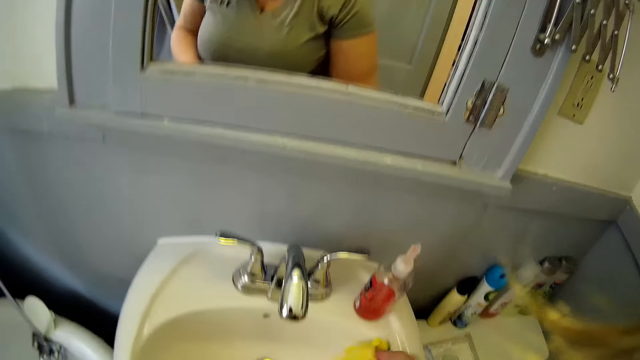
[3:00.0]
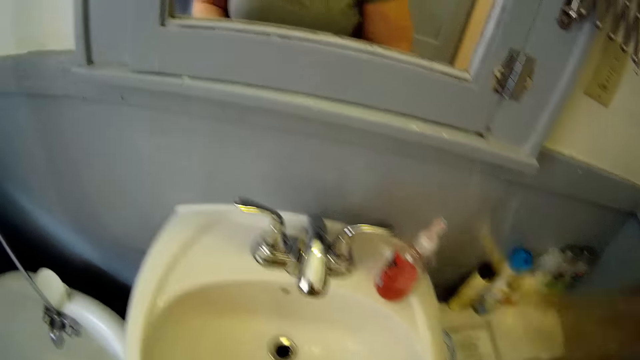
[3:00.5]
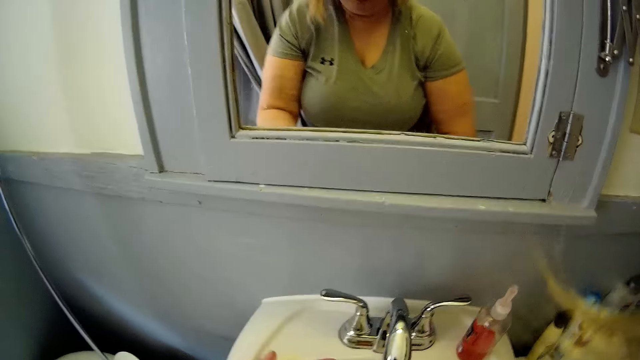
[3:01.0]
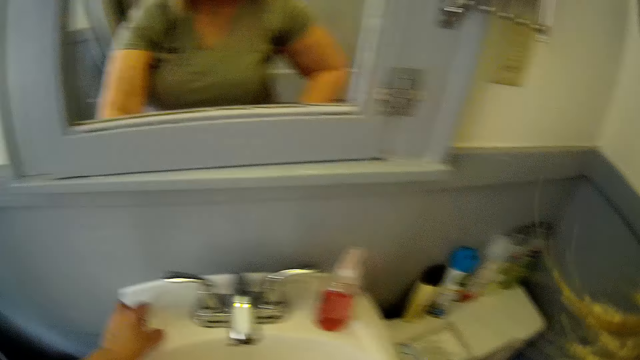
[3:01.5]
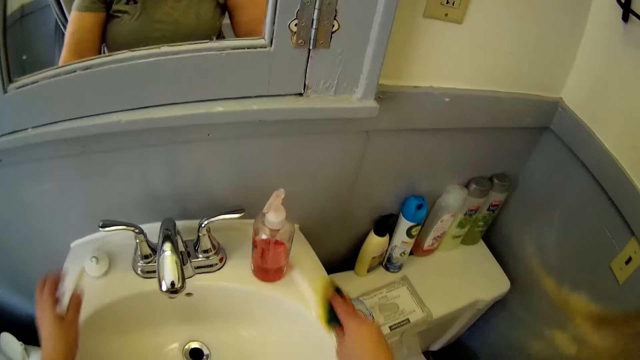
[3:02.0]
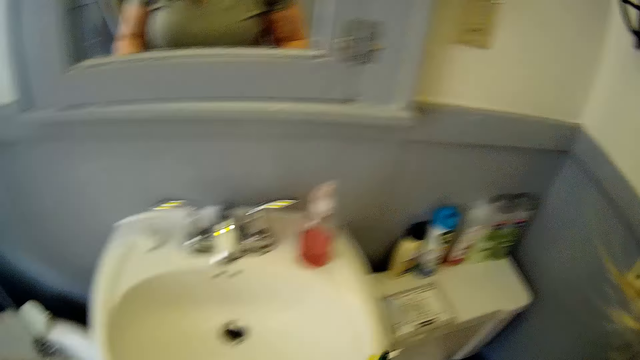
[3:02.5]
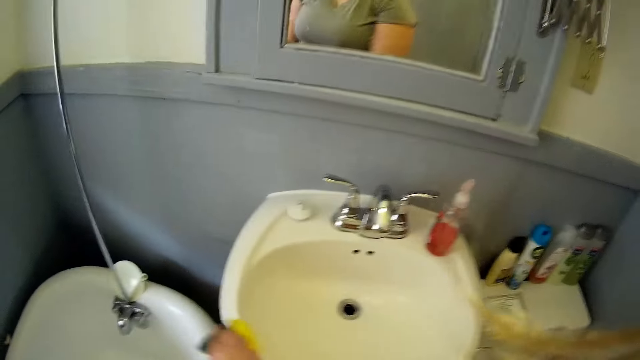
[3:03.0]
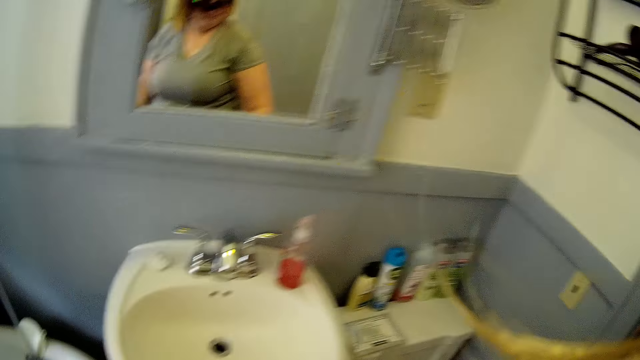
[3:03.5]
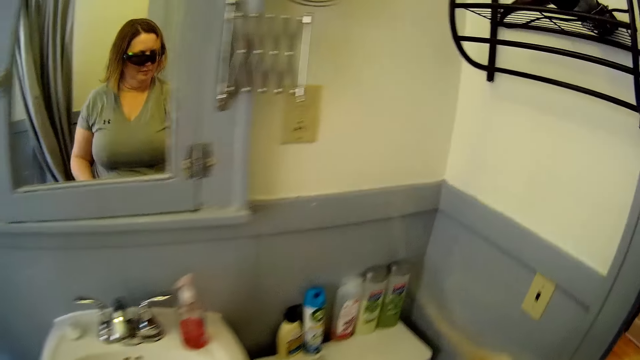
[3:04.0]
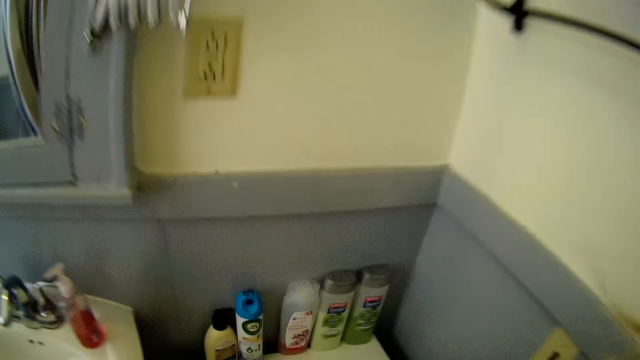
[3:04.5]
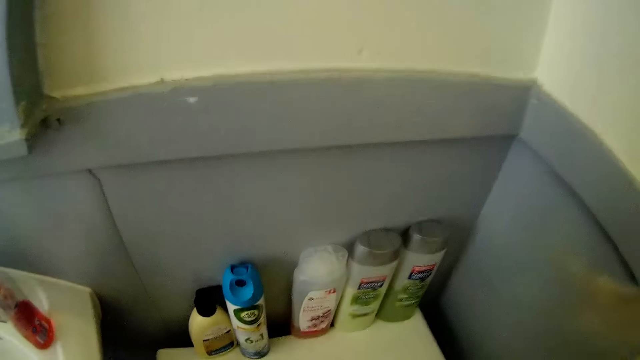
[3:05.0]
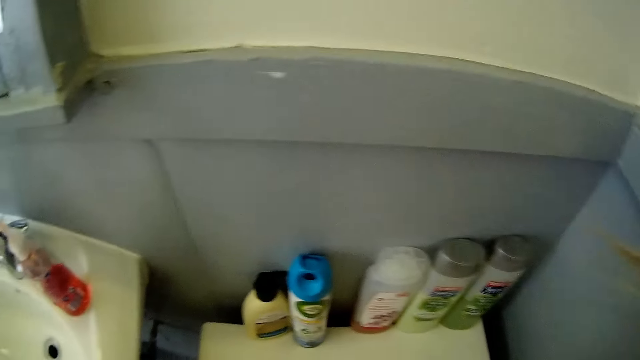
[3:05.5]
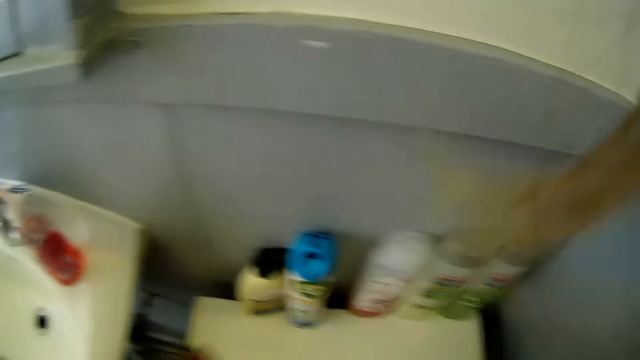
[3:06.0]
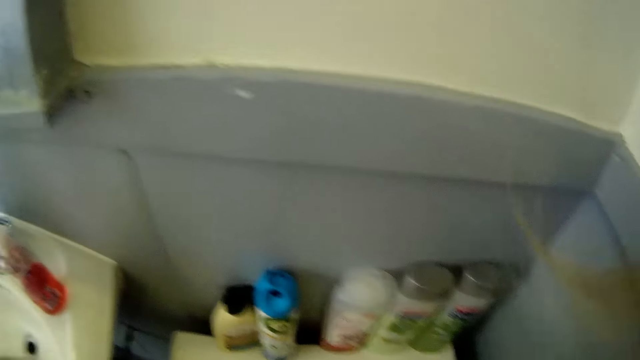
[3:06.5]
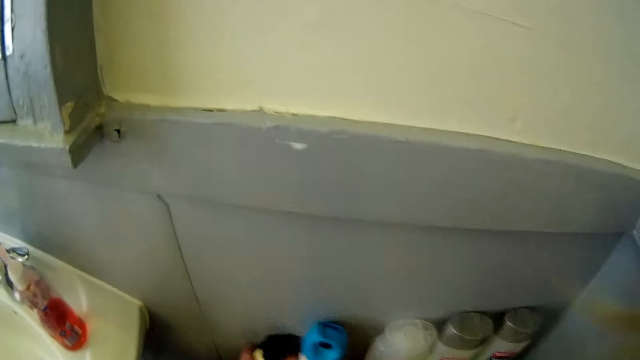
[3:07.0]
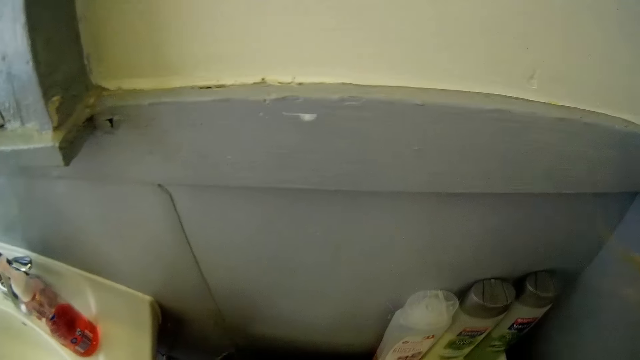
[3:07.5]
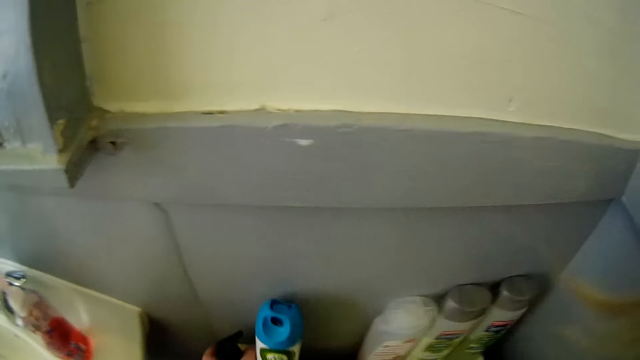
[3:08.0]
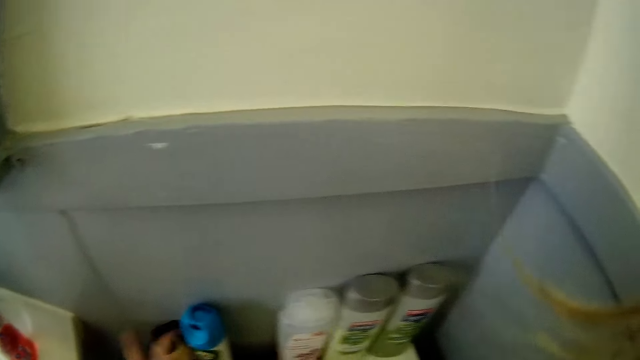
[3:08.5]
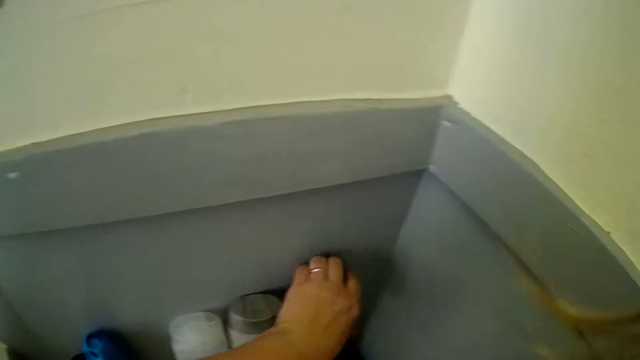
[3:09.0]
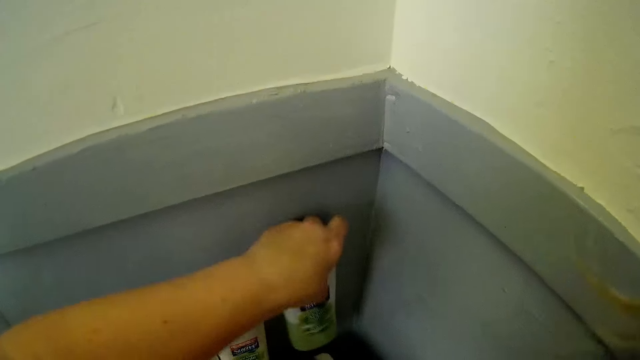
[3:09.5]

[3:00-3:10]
The camera wearer cleans the toilet. They put the sink stopper down. They wipe in the sink.

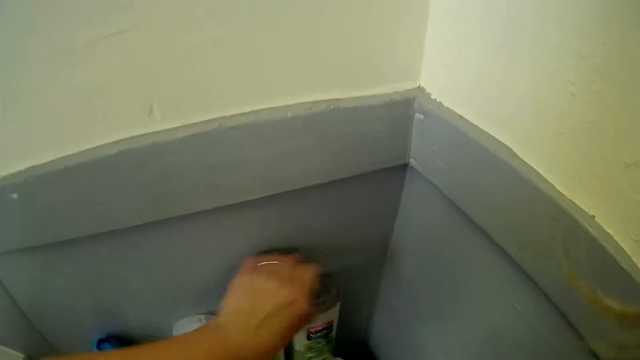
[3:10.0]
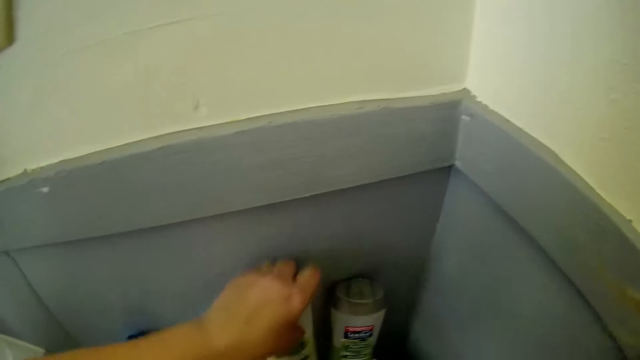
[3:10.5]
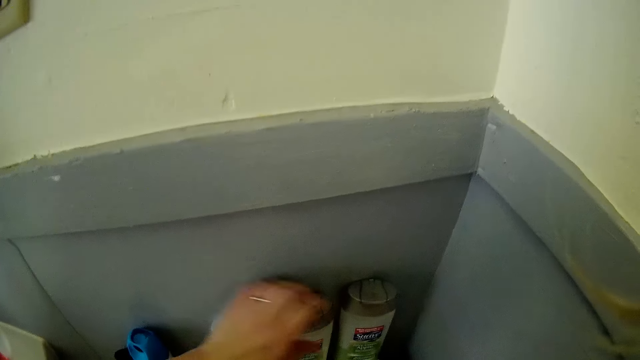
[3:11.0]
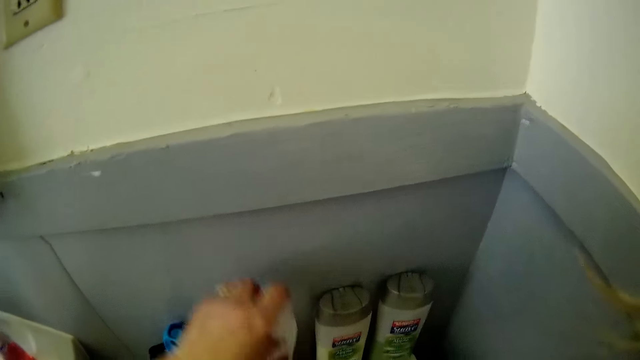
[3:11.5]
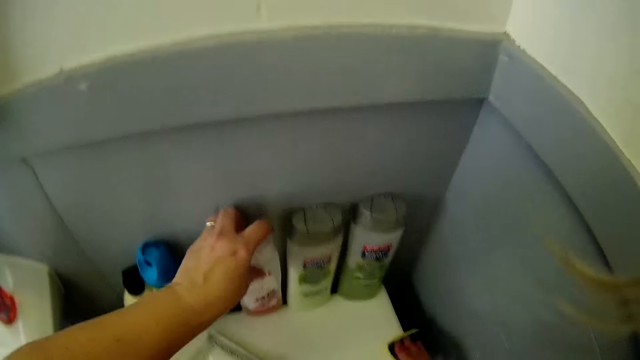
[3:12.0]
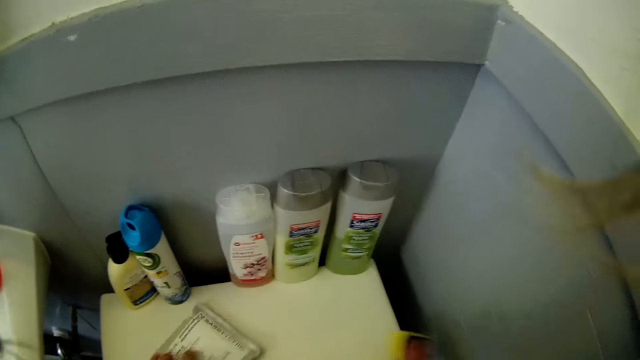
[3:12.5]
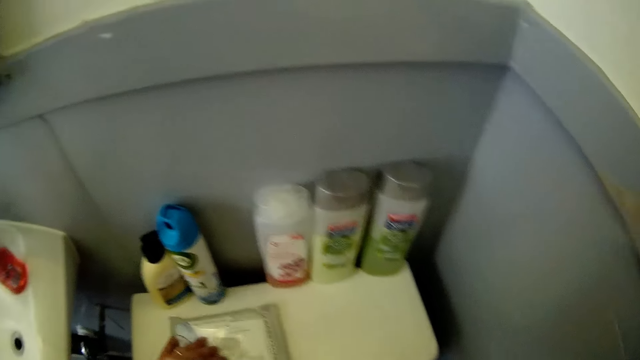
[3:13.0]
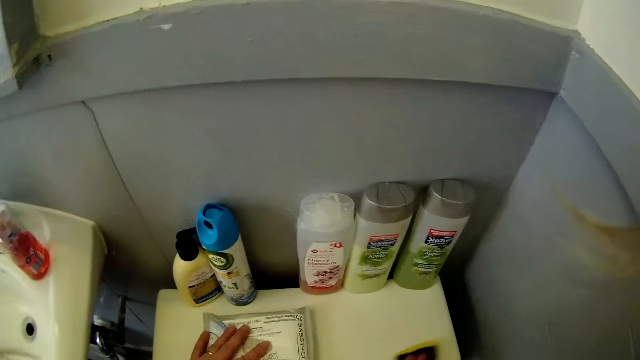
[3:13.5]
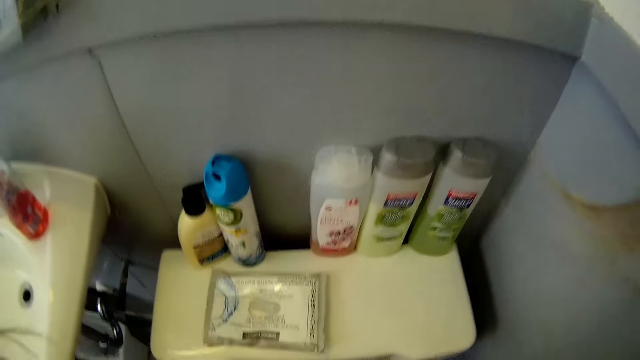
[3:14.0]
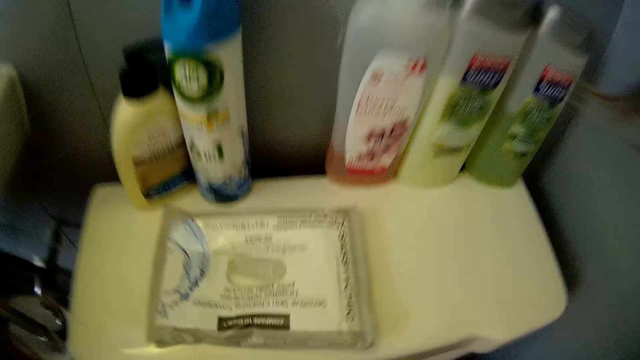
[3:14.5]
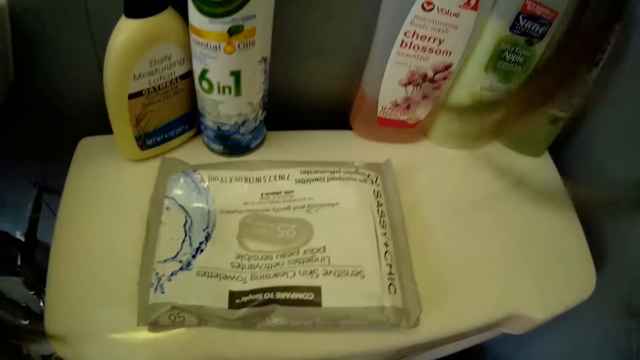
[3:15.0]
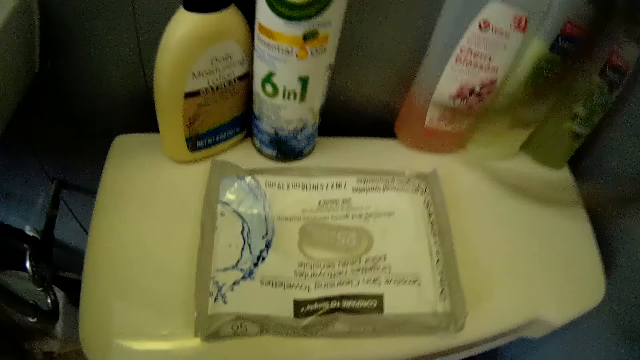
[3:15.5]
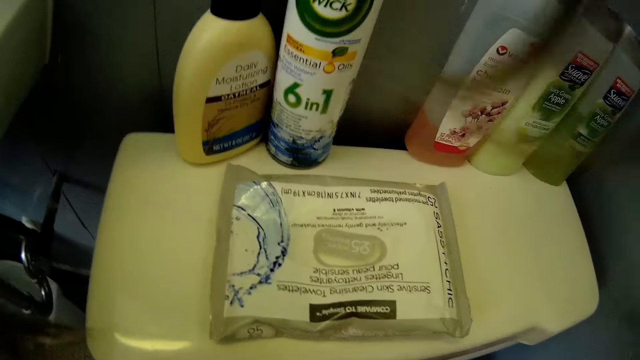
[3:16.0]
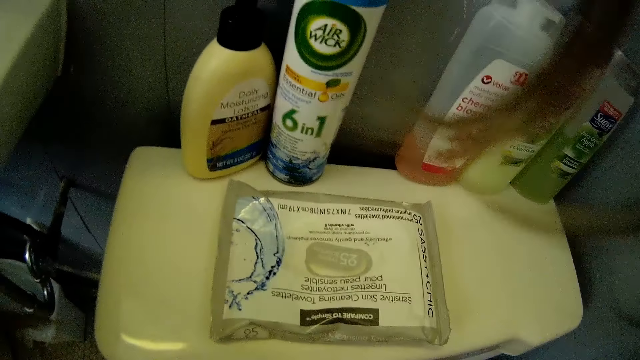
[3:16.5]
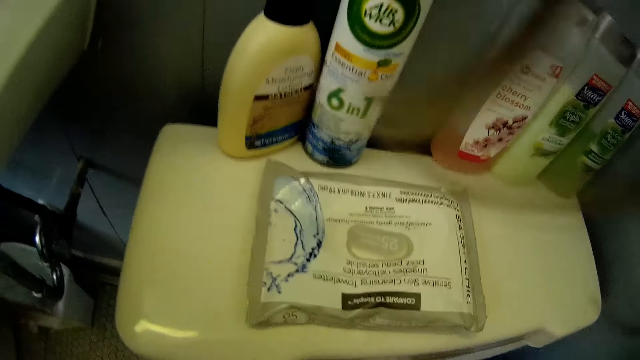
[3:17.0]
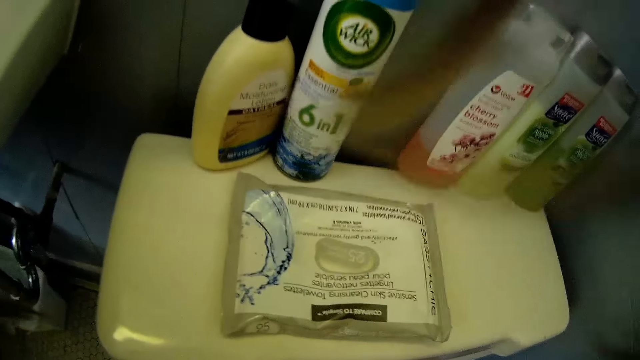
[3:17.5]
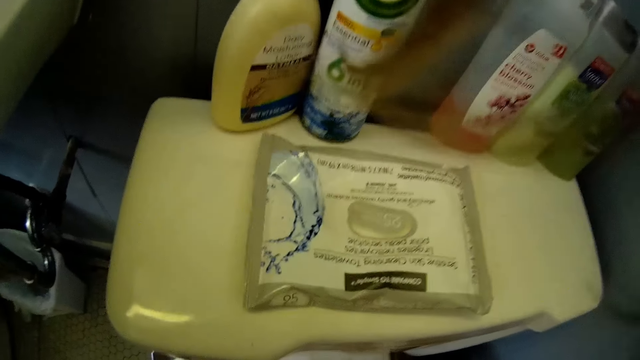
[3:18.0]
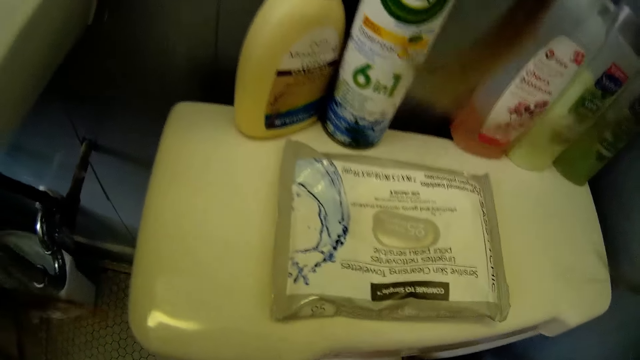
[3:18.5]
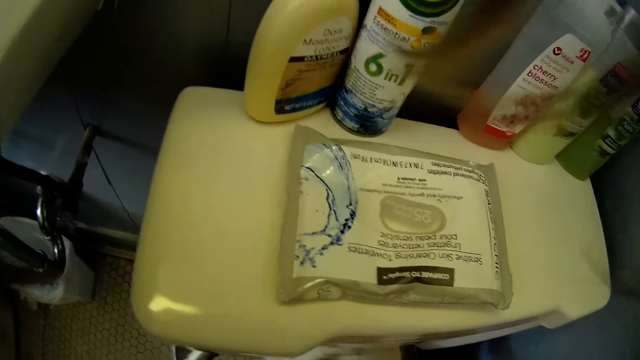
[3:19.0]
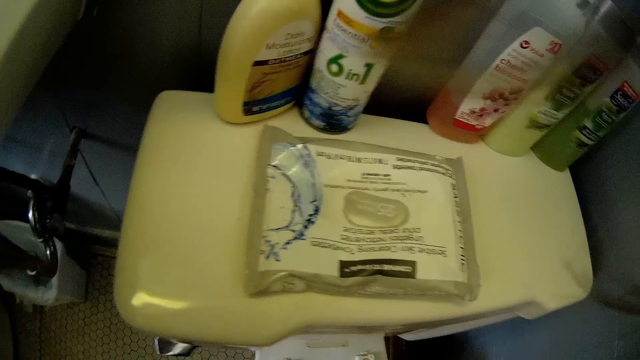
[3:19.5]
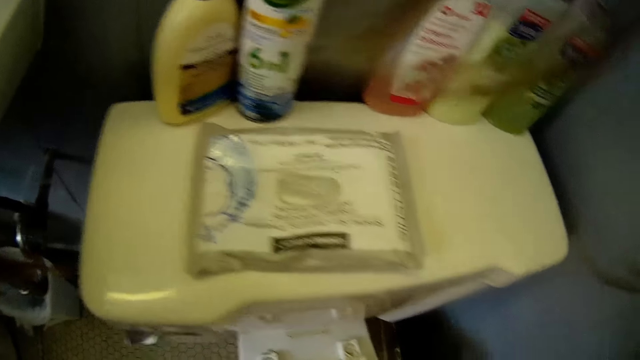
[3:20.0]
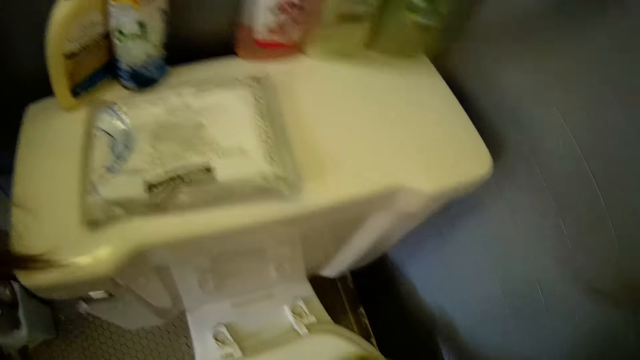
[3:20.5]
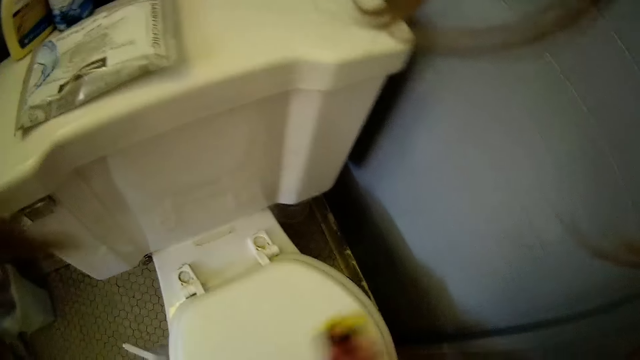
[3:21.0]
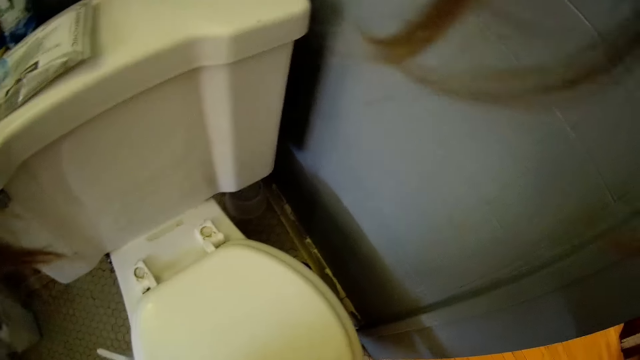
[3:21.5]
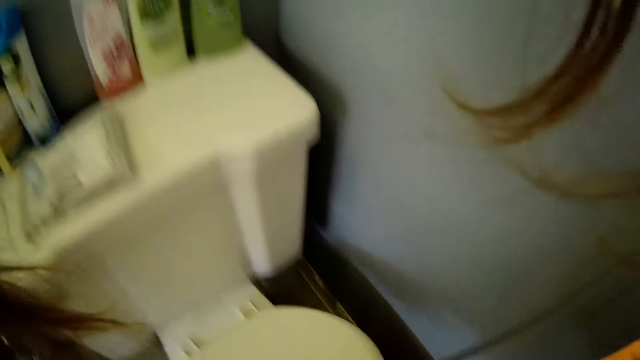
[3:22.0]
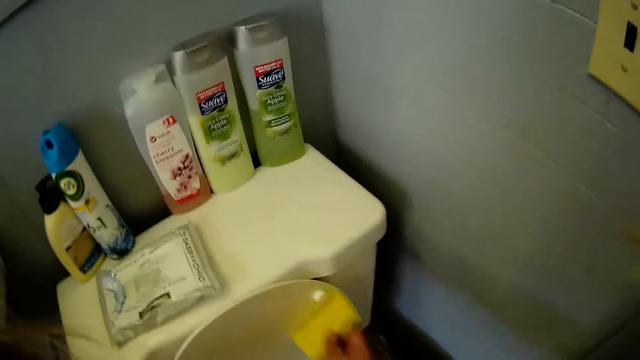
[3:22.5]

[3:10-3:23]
The camera wearer lifts lotions on the toilet tank. They wipe on the toilet tank. They wipe on the toilet lid.
